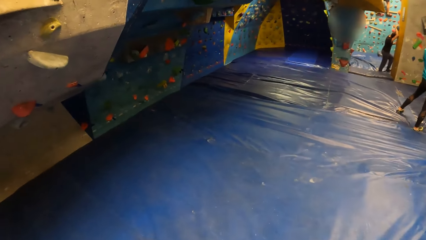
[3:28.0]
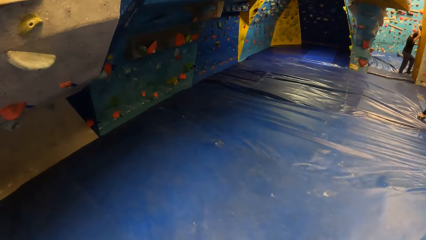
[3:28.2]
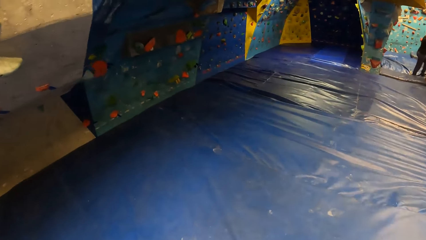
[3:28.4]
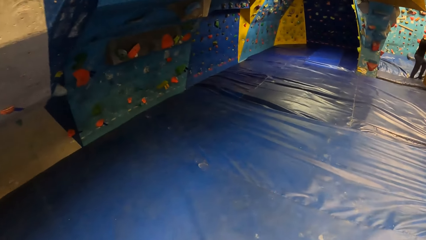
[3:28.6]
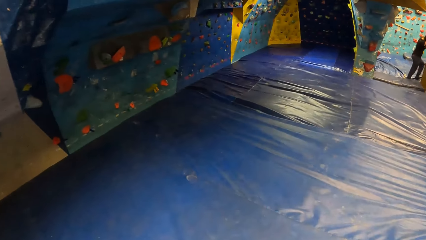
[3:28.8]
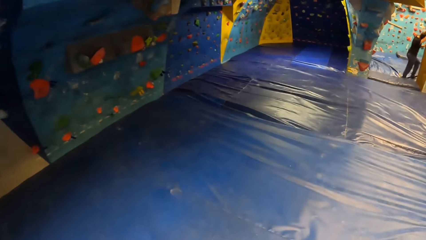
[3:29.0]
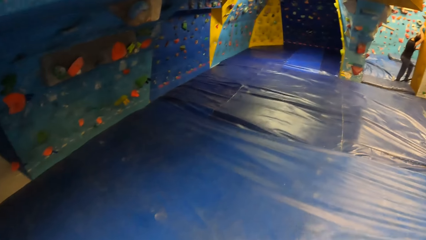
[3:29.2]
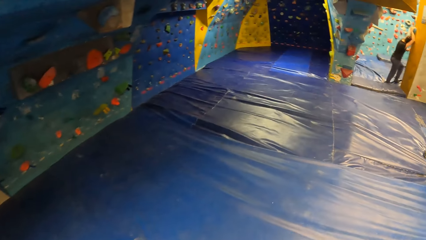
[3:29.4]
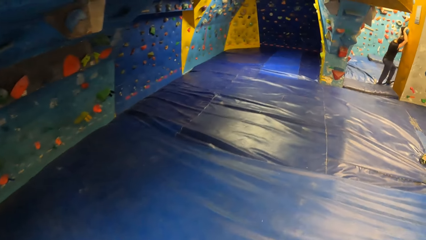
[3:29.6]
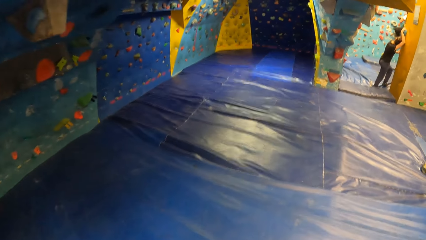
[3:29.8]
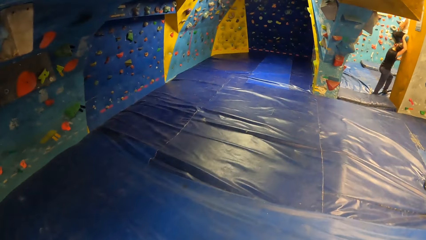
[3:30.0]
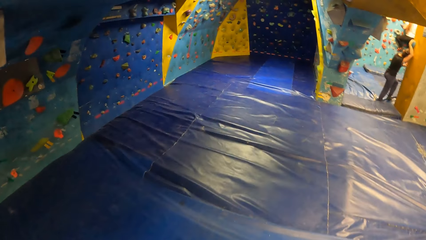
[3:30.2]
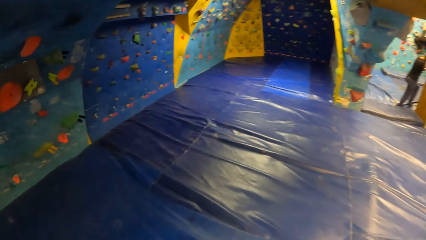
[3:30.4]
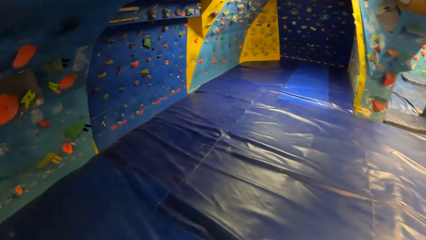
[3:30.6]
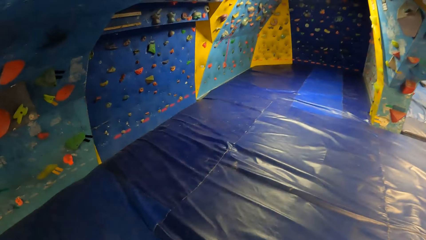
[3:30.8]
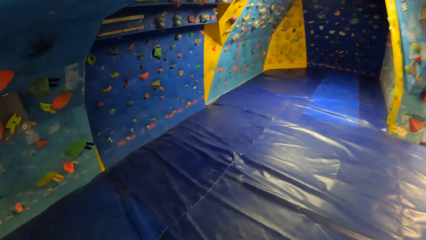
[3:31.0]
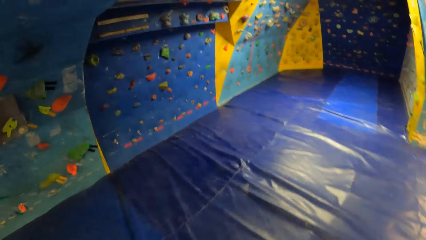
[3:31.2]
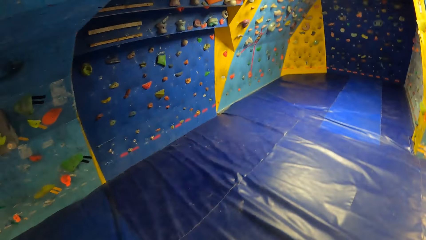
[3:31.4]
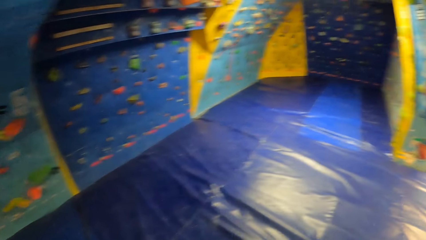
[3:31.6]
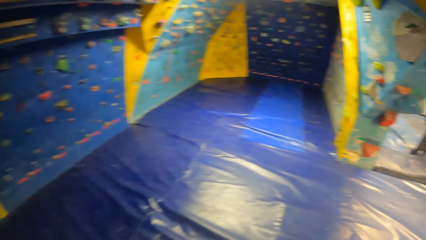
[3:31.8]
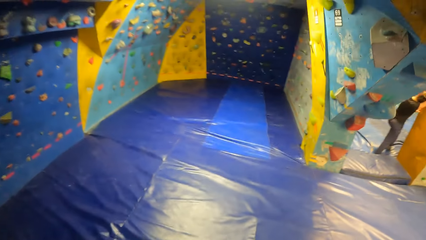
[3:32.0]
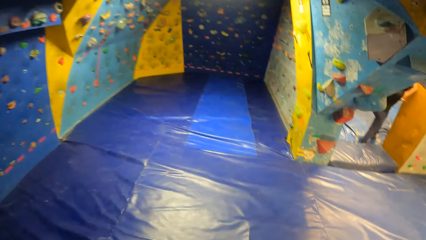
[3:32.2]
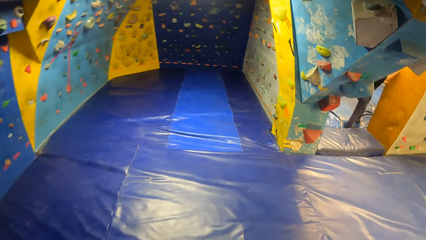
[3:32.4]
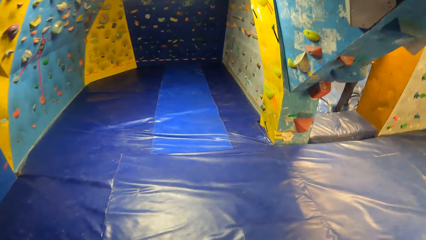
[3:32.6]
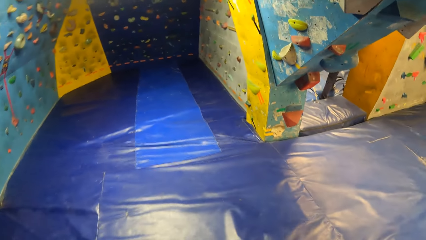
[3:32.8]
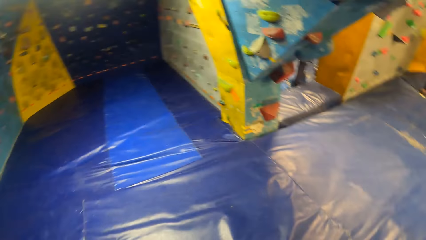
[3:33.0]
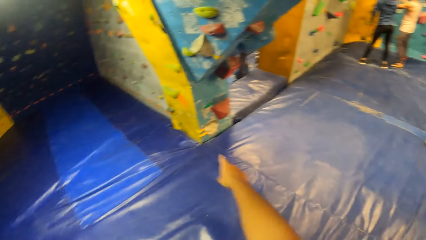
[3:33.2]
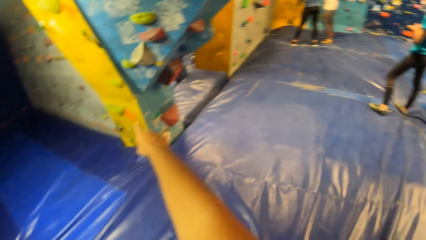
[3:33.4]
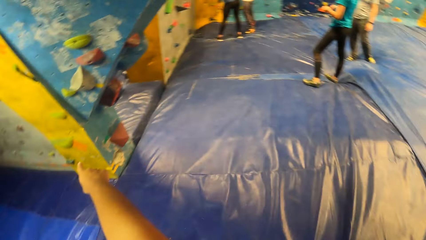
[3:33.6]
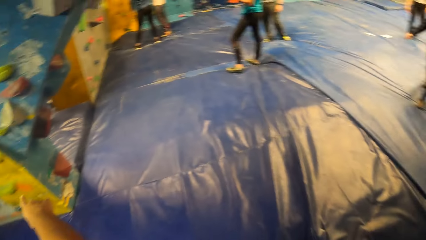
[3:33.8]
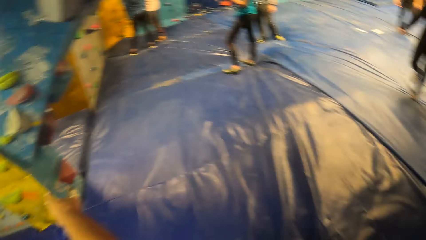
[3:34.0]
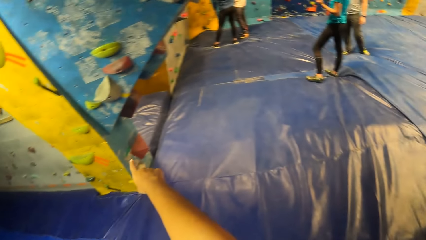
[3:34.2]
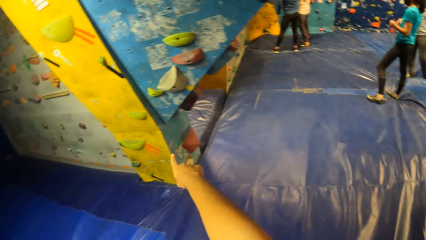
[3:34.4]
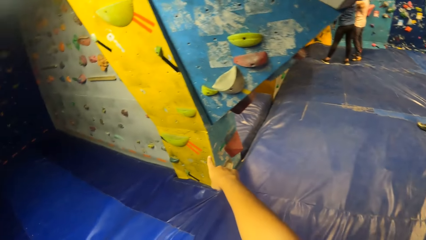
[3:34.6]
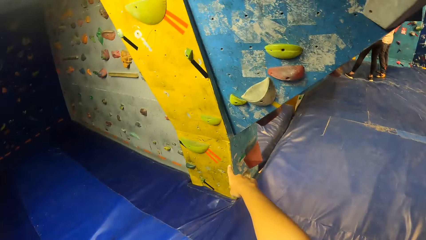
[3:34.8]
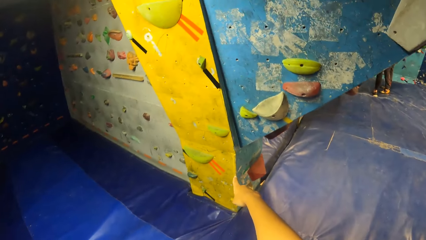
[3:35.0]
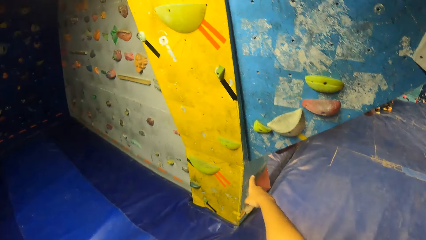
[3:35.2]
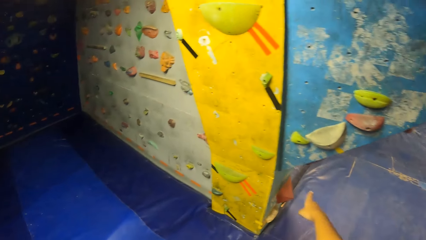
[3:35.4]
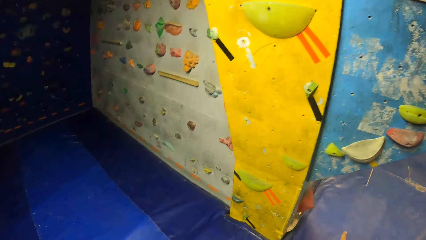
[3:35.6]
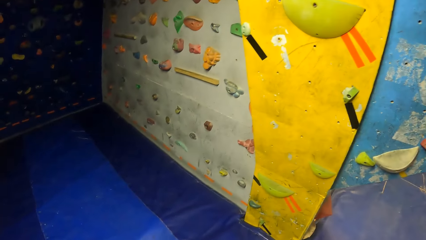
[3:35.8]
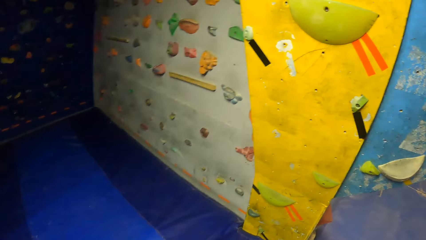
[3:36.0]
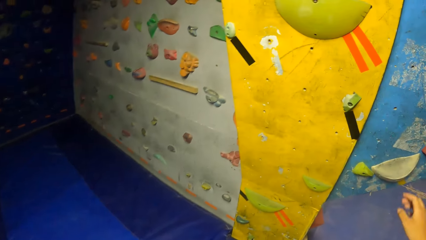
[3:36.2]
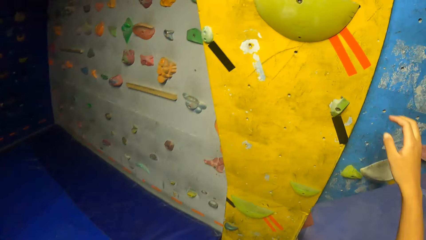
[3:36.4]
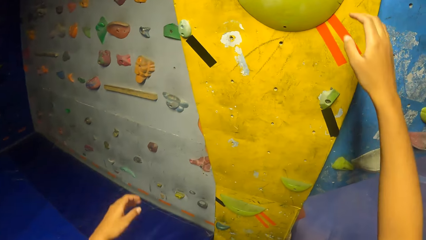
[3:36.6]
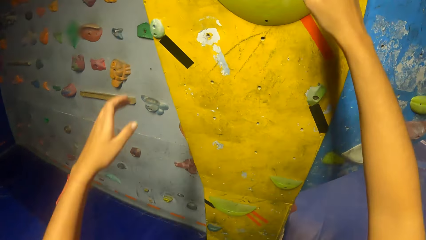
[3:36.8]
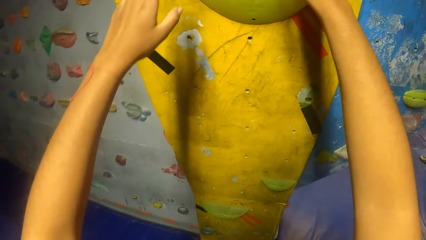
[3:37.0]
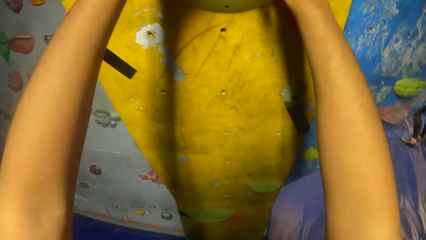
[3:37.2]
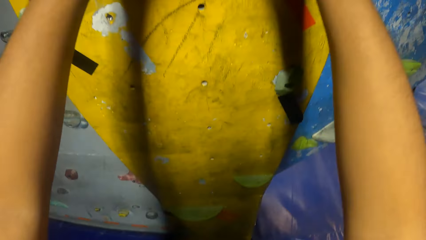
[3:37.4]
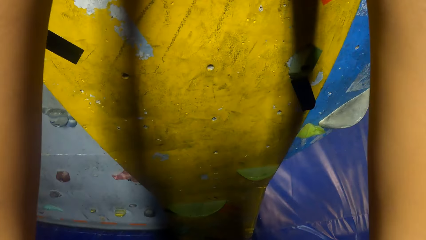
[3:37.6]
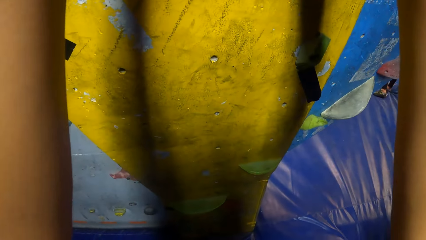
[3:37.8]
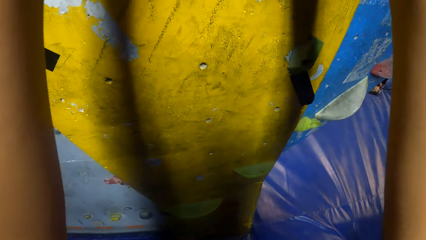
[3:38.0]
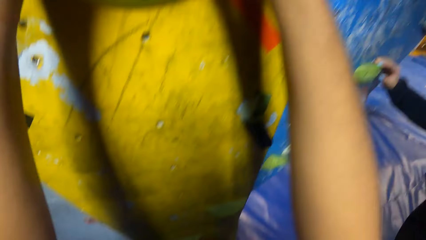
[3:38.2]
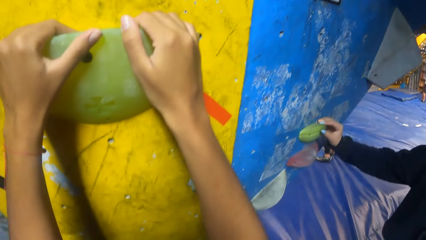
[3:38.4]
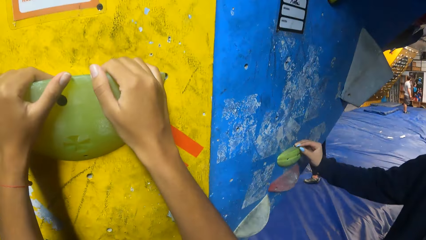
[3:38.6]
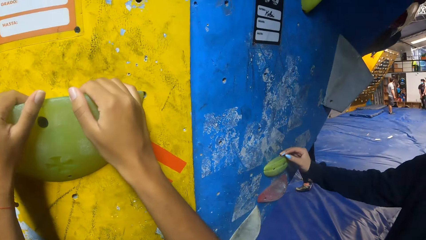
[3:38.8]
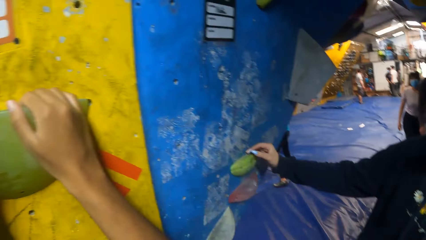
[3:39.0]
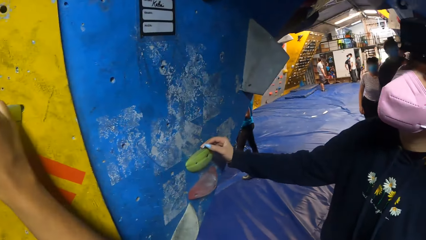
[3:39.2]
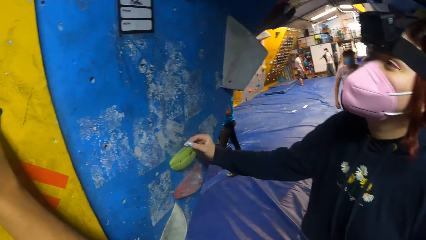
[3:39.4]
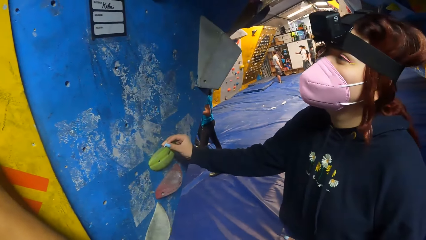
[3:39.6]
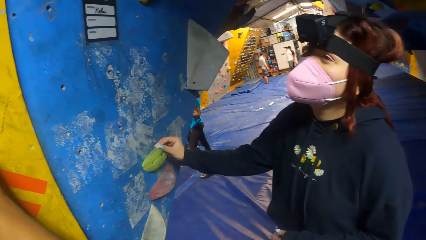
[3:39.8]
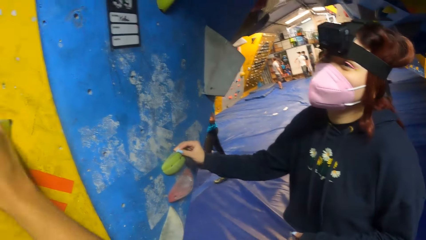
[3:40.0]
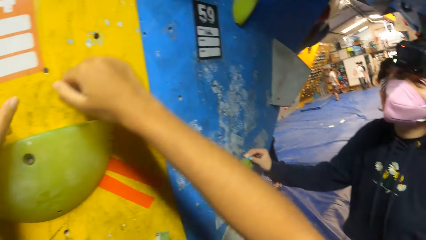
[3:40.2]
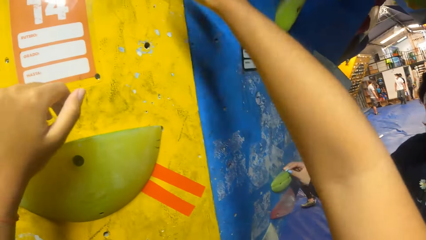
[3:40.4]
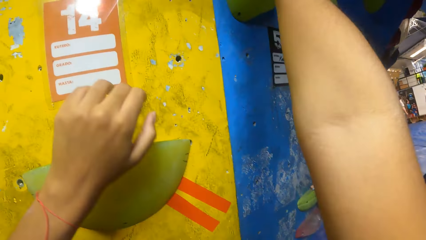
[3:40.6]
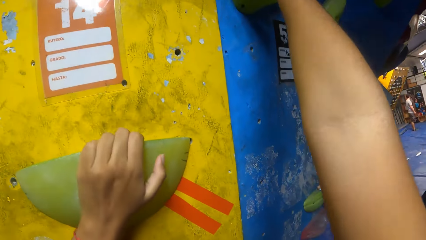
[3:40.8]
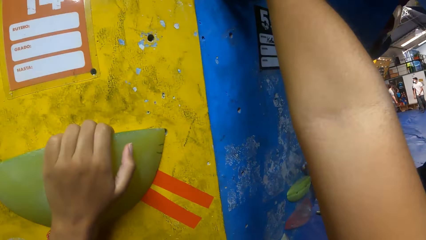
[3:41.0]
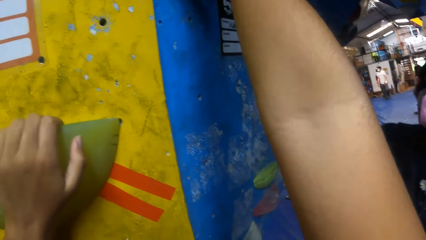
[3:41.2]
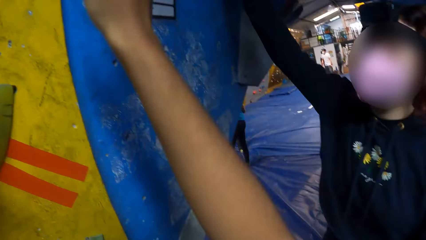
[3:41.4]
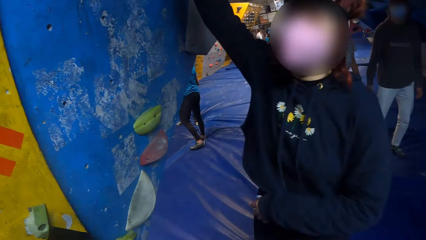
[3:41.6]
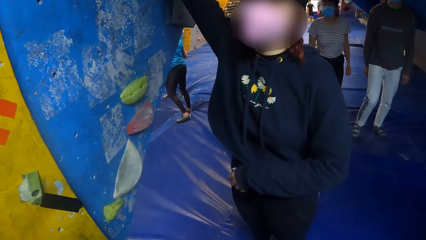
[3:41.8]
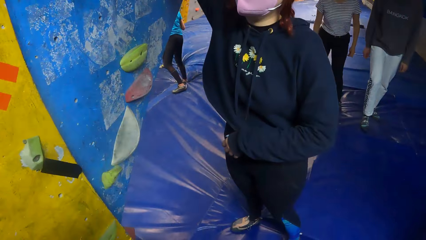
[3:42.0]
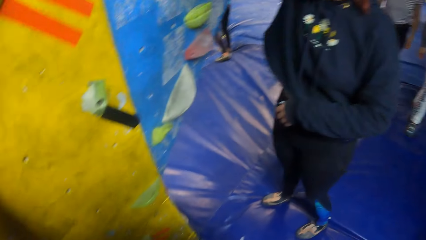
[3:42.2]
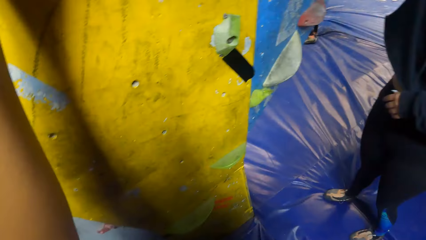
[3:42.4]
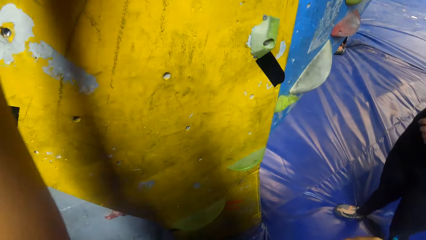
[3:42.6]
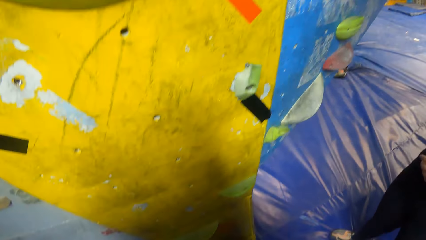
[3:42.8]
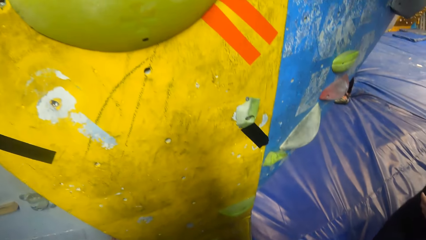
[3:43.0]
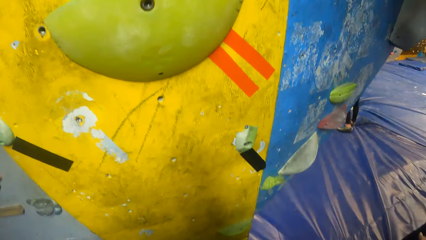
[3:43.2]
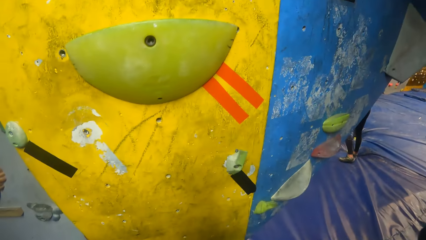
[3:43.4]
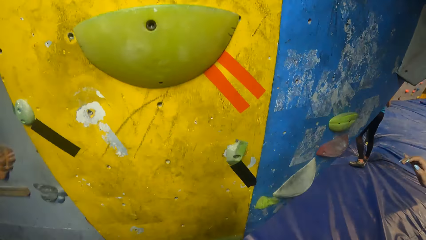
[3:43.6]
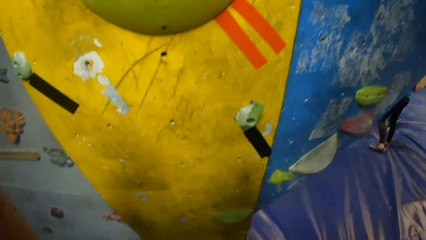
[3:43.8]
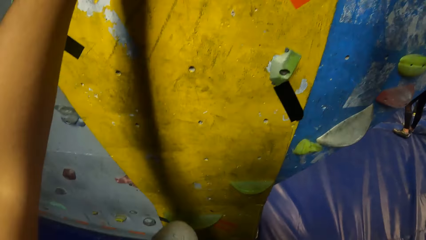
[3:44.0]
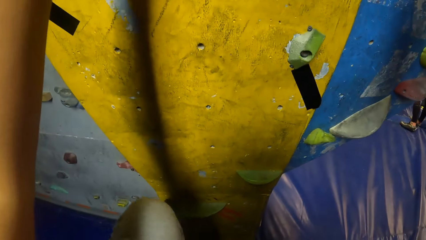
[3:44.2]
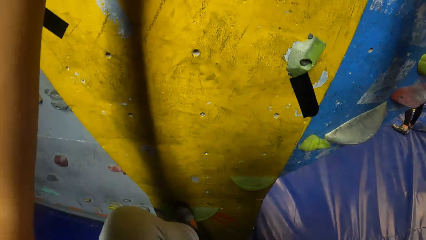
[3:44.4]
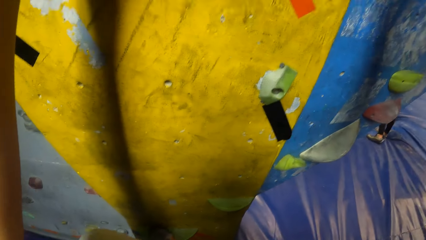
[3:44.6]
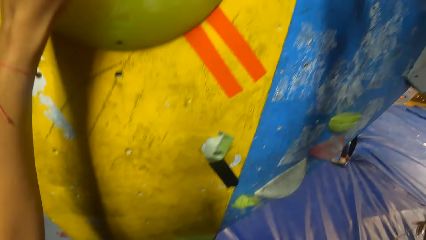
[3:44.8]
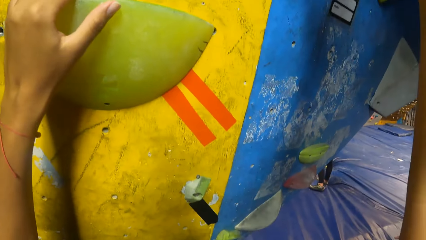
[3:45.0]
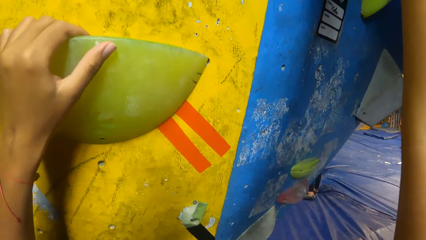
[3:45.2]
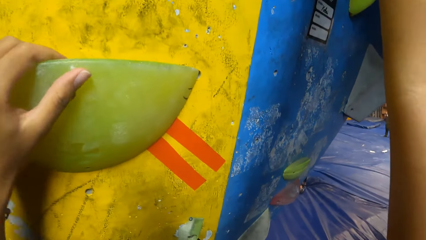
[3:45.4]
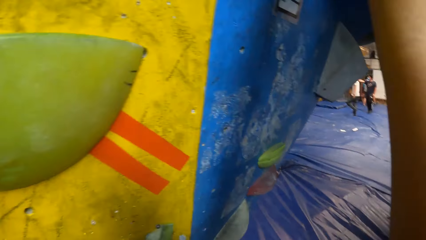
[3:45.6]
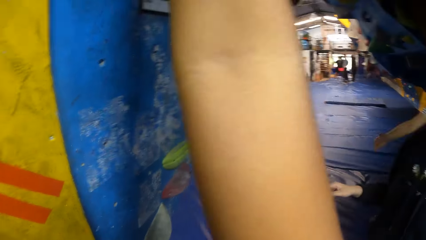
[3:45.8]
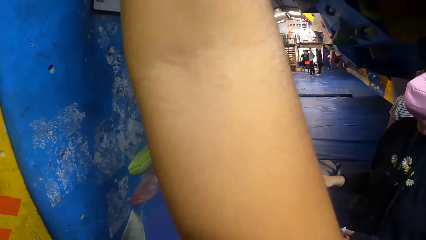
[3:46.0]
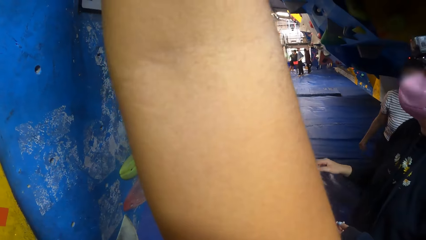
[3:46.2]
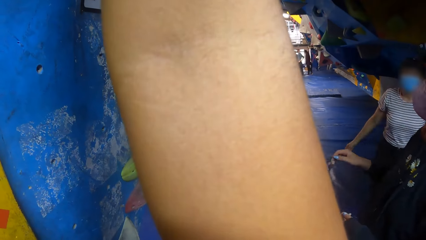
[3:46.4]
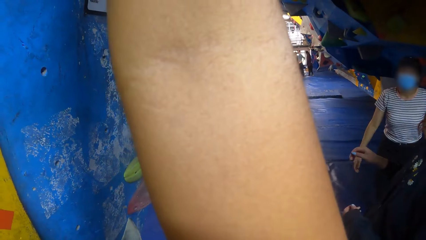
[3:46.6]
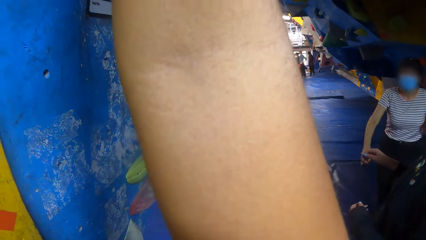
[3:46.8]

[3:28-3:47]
The camera wearer climbs the bouldering wall with both hands.
